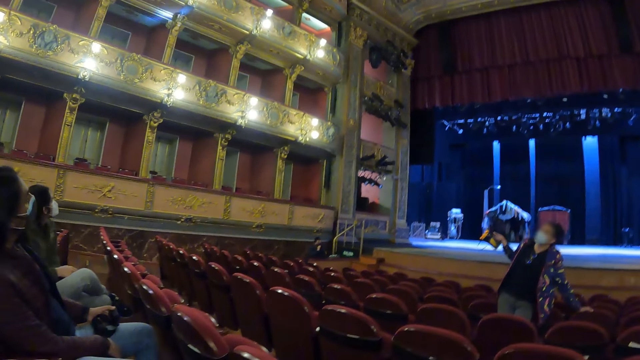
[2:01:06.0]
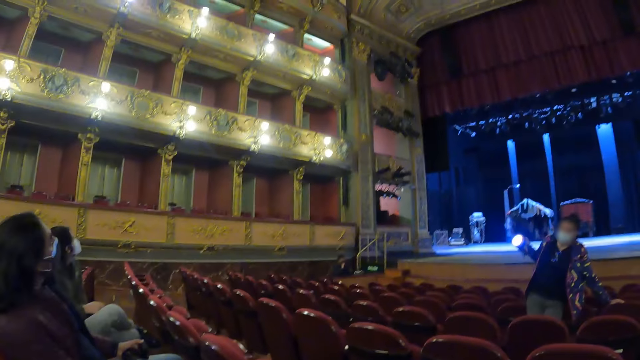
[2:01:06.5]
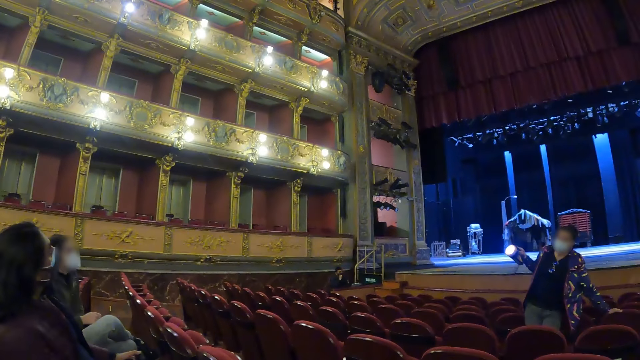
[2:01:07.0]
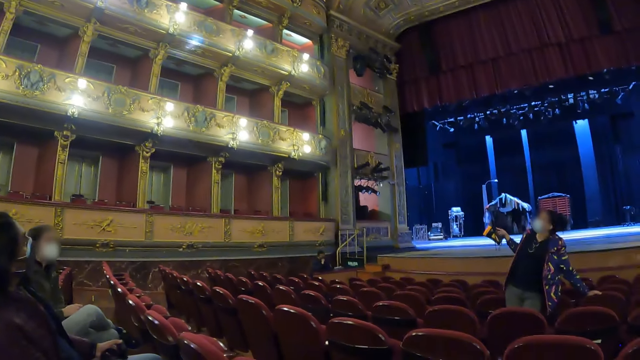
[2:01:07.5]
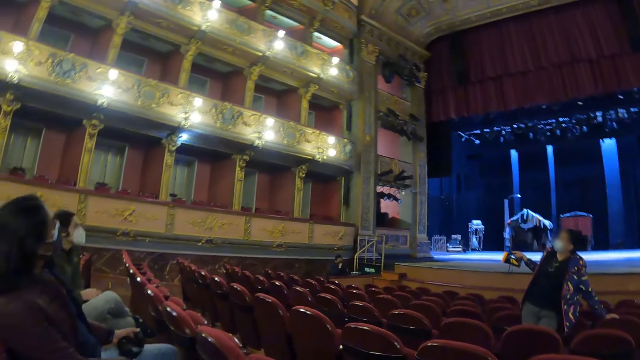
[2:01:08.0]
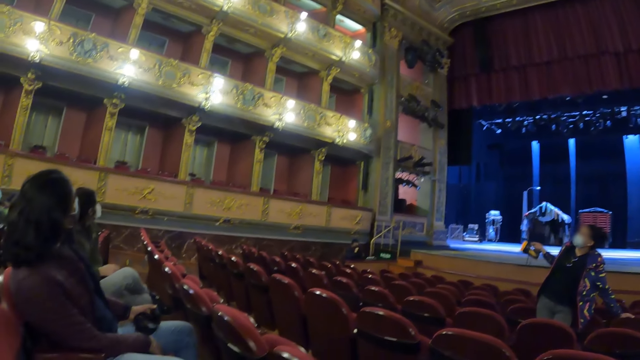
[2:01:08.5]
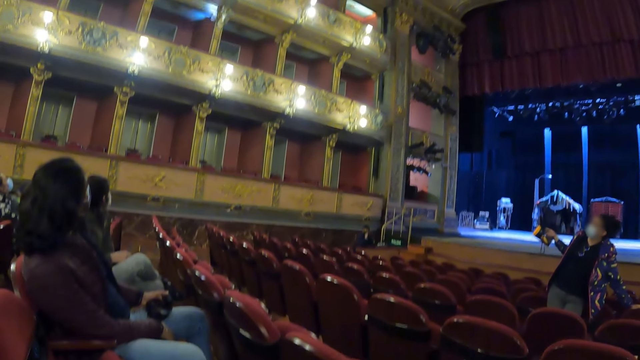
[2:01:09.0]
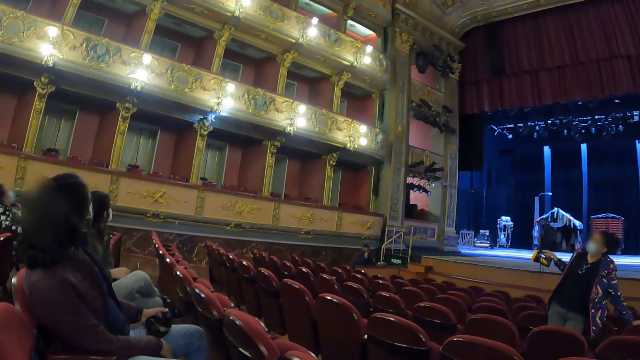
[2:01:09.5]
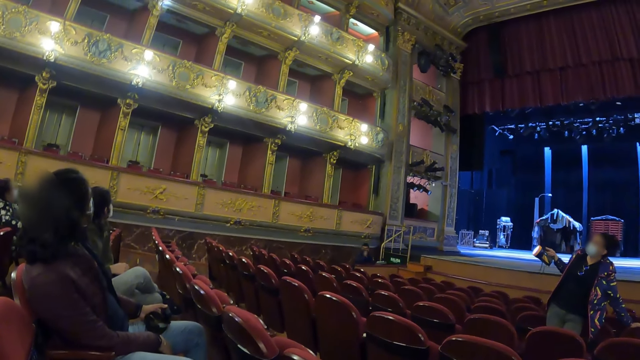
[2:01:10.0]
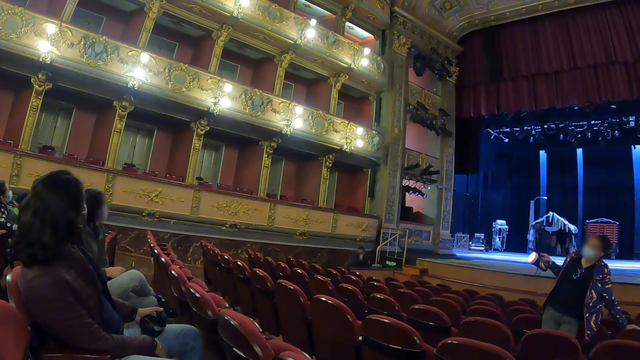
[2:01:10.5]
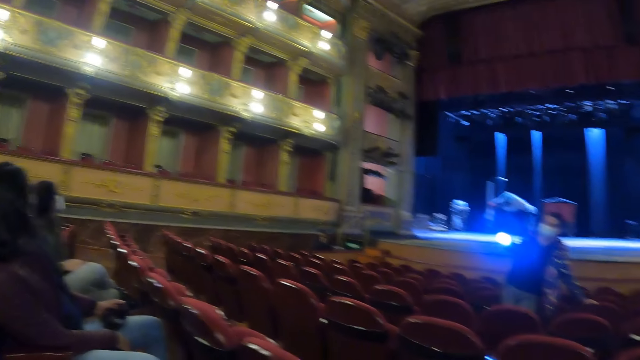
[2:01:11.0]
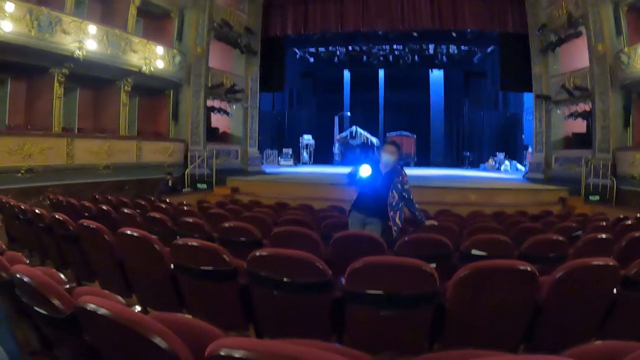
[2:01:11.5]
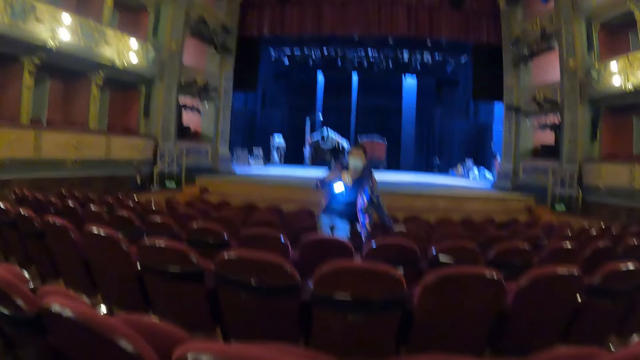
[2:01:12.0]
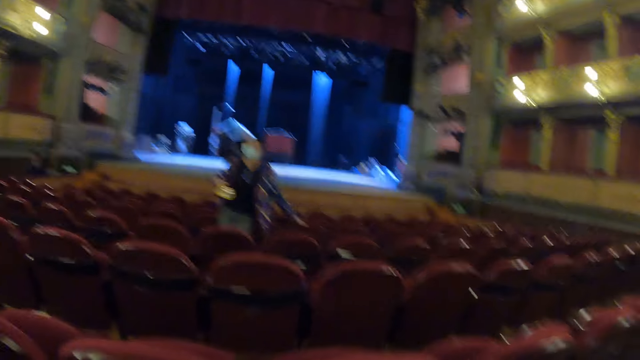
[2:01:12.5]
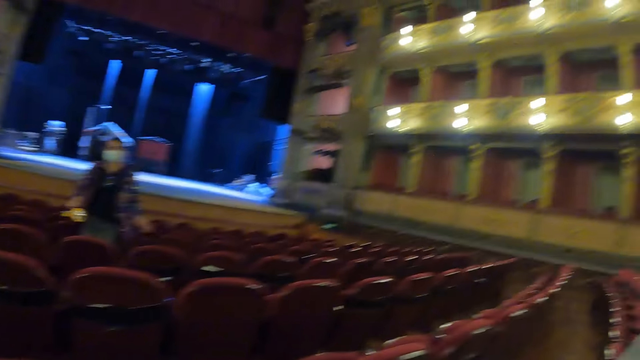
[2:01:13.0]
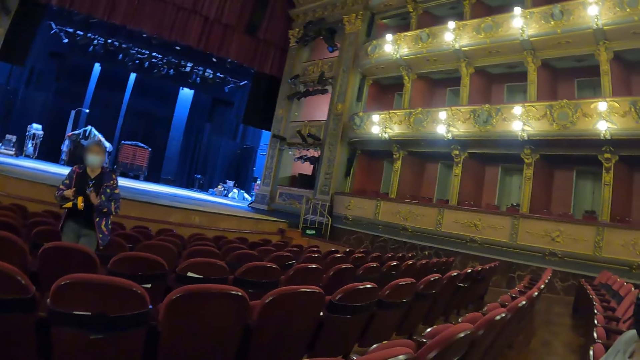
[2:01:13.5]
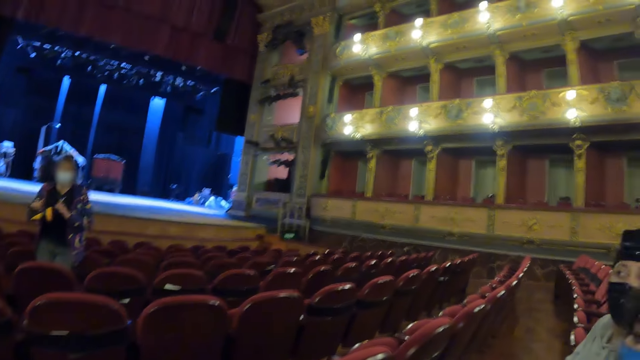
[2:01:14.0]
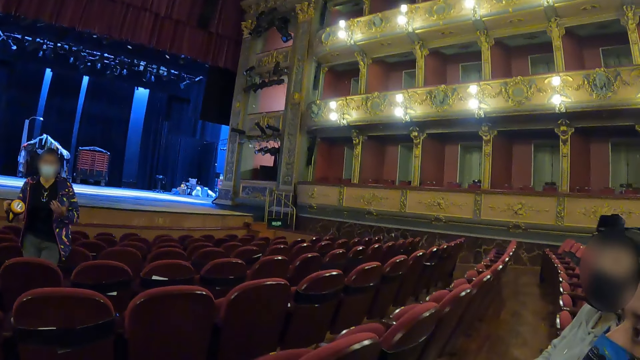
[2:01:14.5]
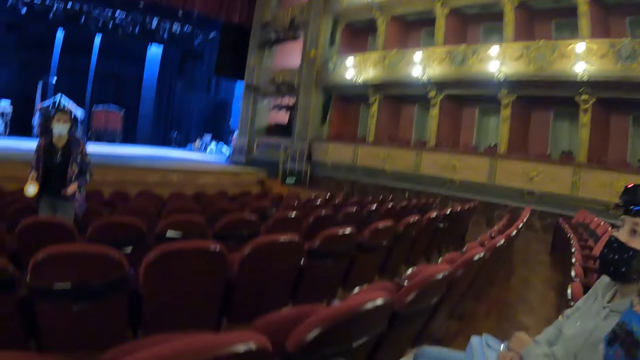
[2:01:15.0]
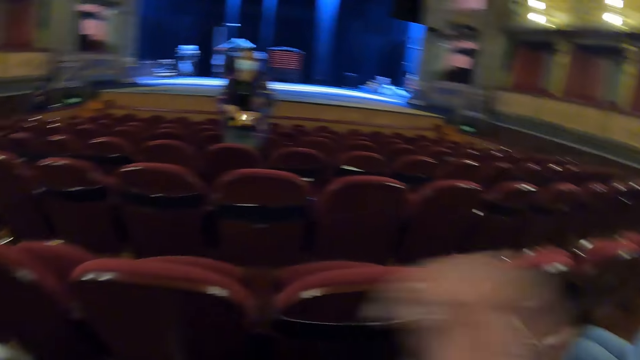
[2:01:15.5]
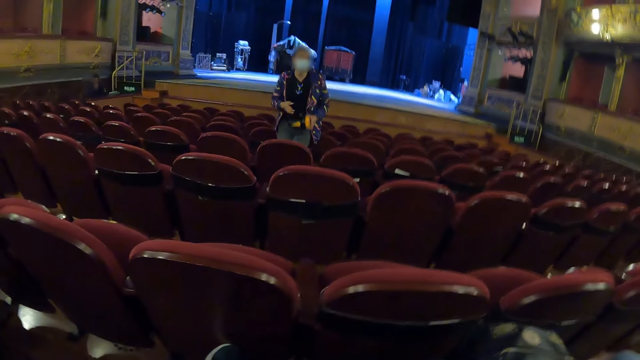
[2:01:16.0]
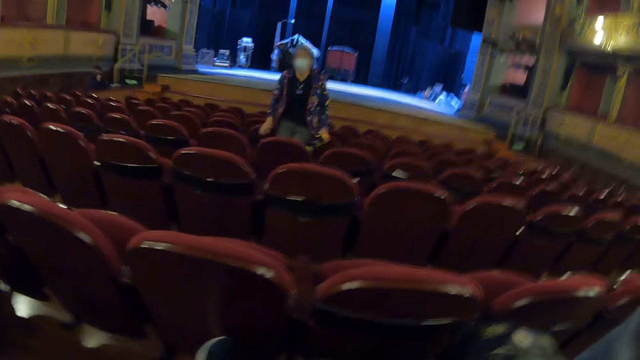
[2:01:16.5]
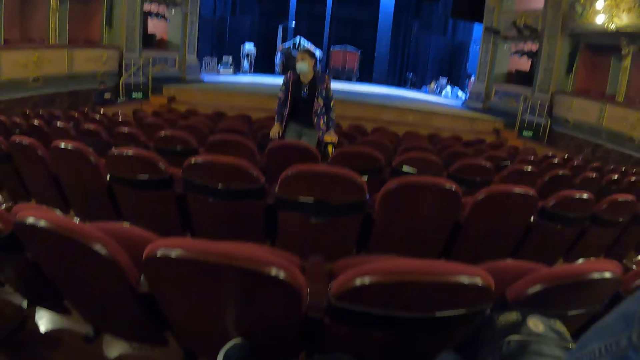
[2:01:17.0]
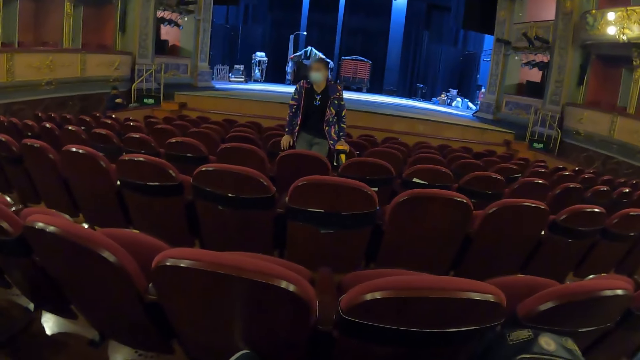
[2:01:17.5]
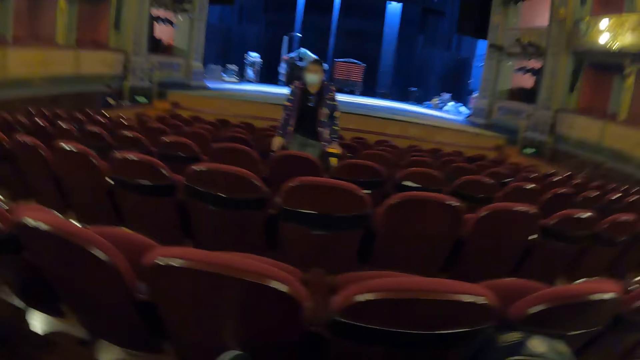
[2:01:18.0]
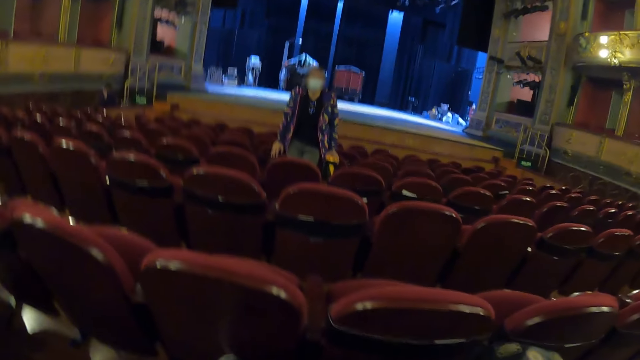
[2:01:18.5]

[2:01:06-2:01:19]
A woman makes gestures with hands.

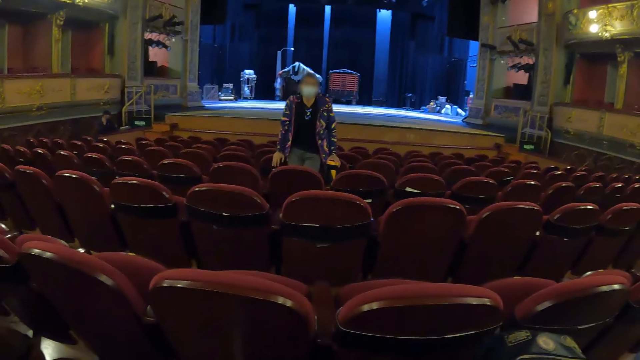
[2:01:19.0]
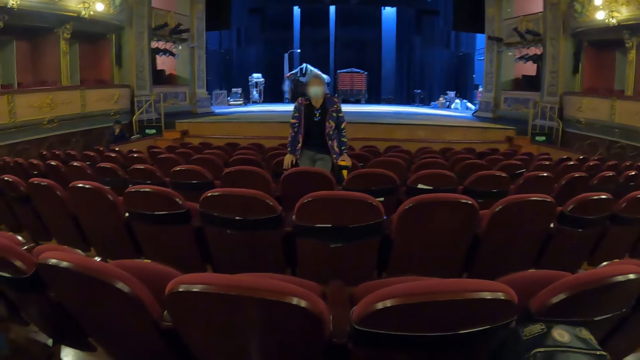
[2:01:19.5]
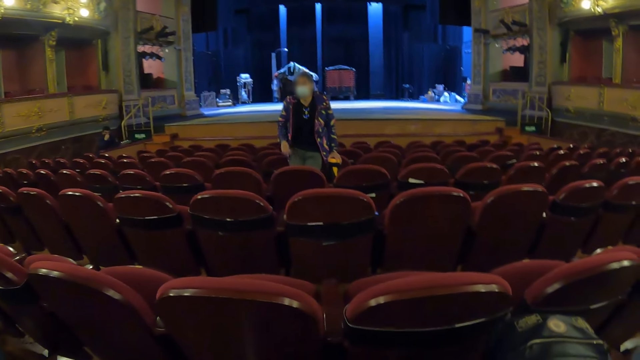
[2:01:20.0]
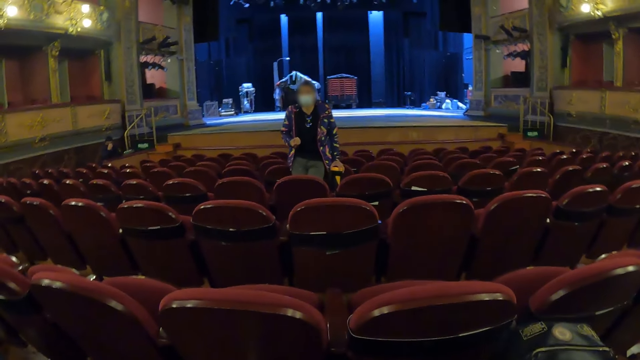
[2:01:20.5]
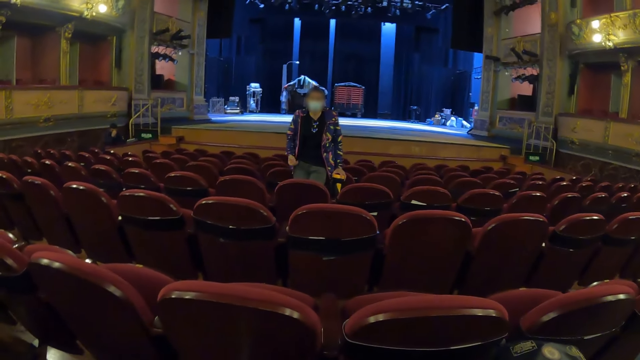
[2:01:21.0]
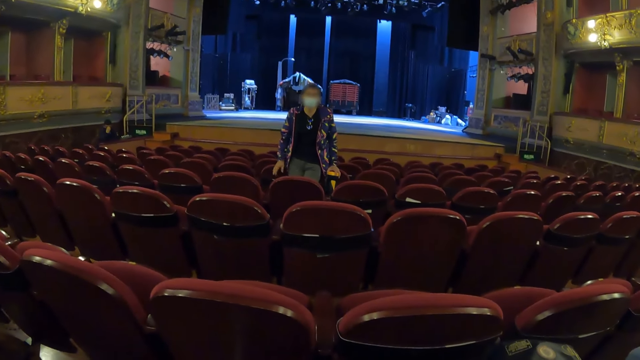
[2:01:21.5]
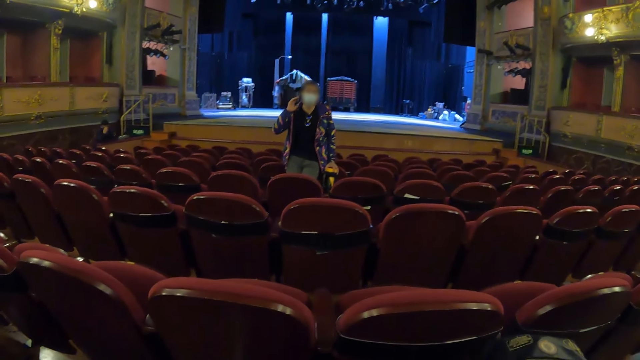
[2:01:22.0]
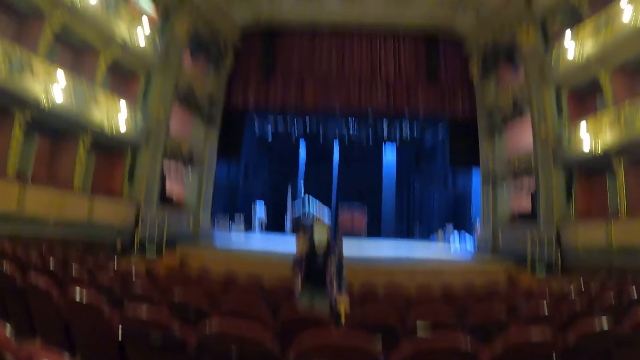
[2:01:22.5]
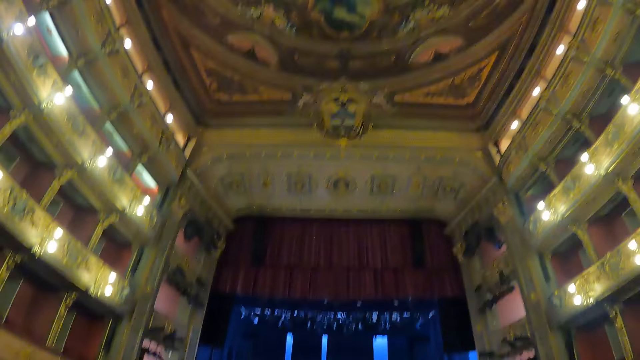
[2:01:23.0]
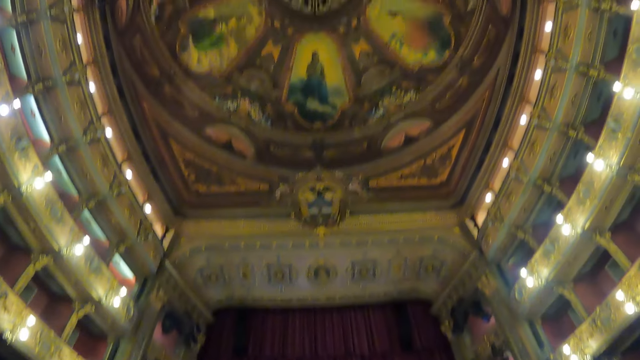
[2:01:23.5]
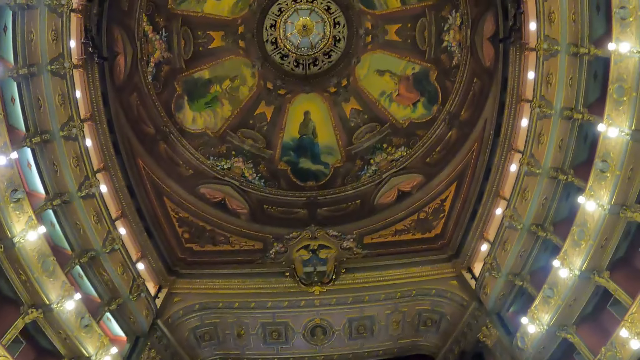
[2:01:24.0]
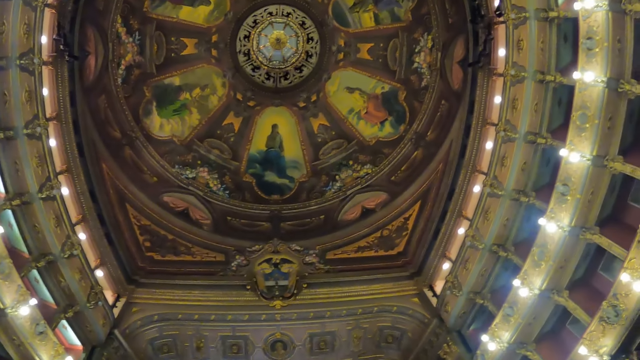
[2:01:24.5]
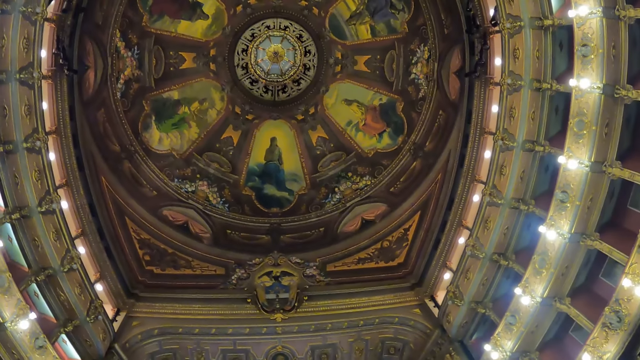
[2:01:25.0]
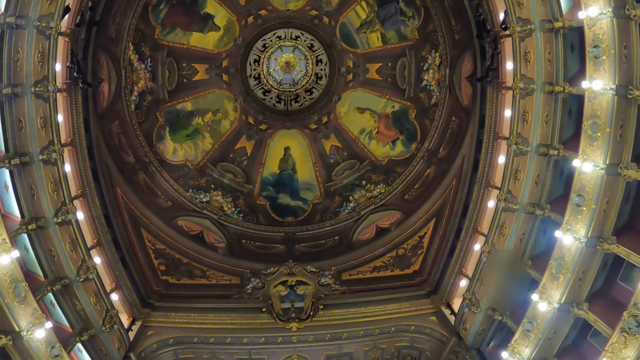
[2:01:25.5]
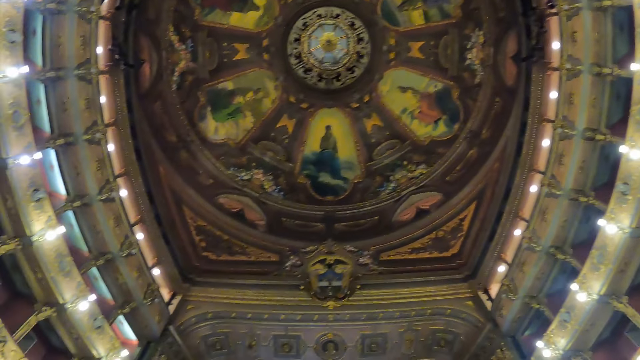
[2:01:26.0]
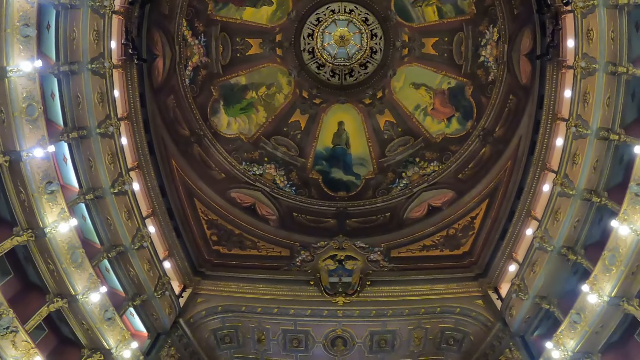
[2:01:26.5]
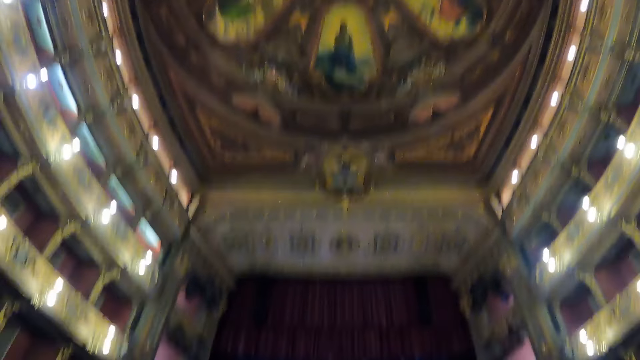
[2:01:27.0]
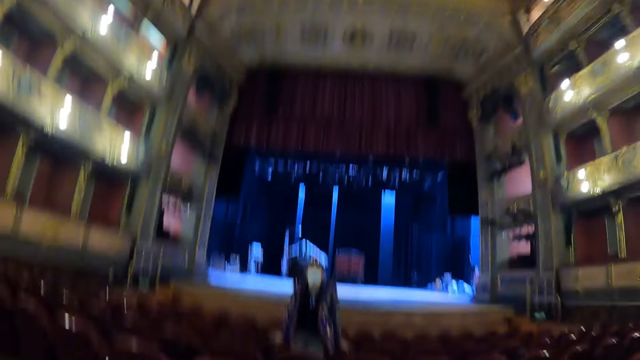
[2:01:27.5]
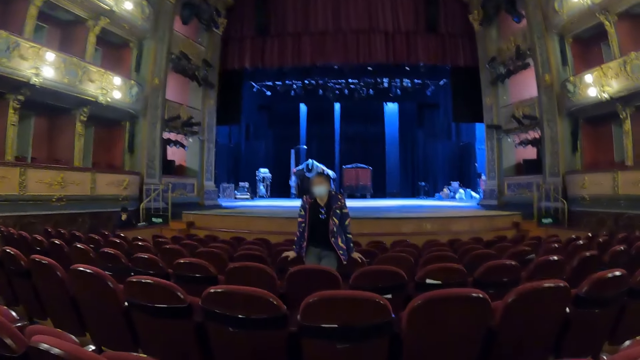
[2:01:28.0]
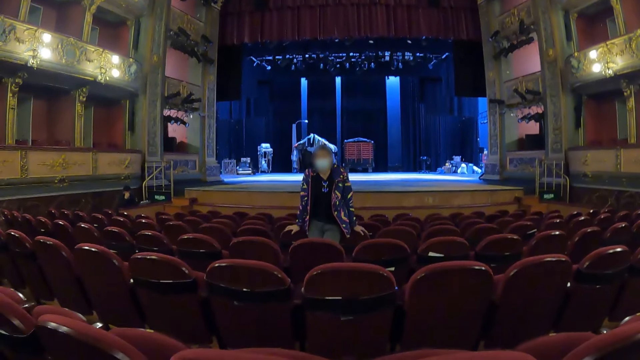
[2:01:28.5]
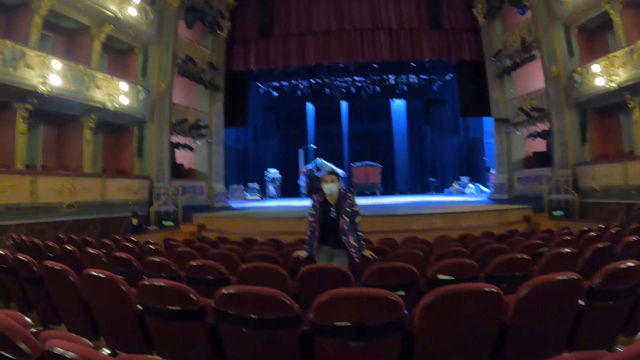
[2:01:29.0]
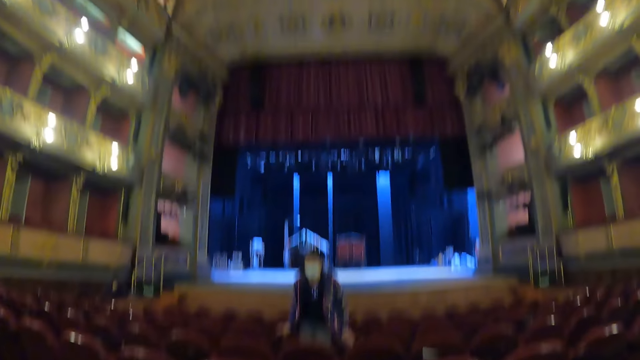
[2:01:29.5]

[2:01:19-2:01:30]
The camera wearer looks at the roof's design. They look at a woman.
